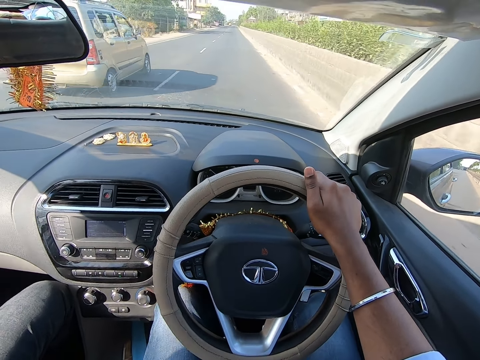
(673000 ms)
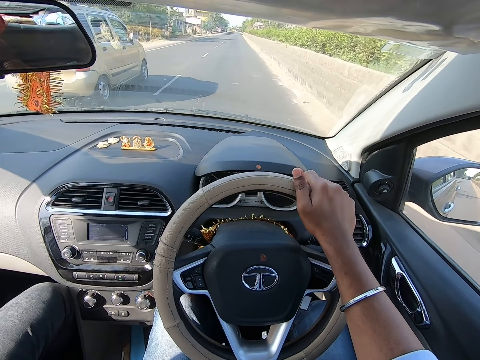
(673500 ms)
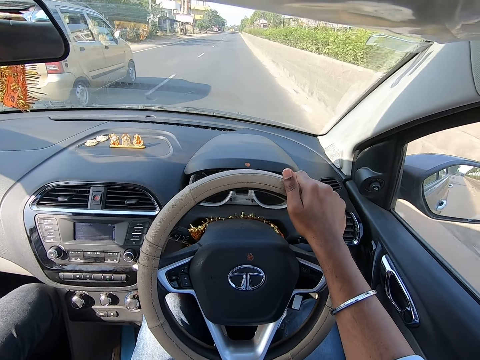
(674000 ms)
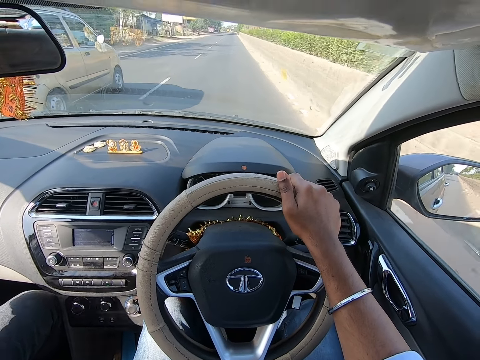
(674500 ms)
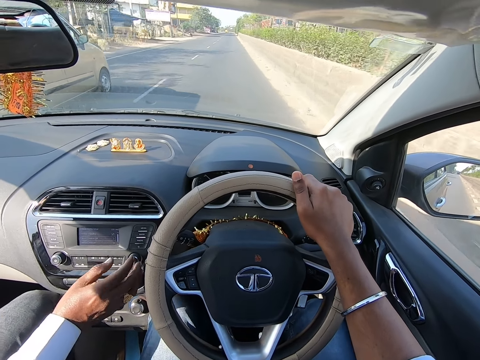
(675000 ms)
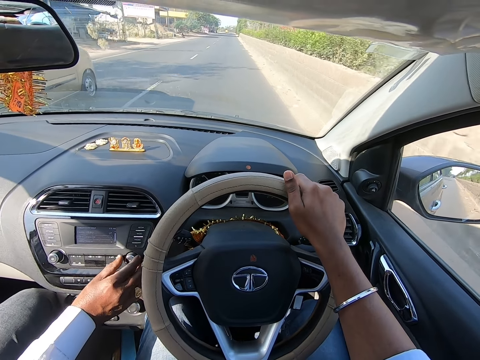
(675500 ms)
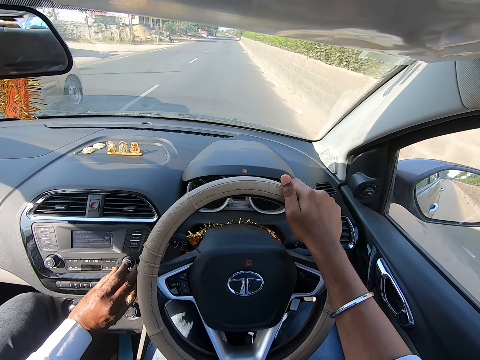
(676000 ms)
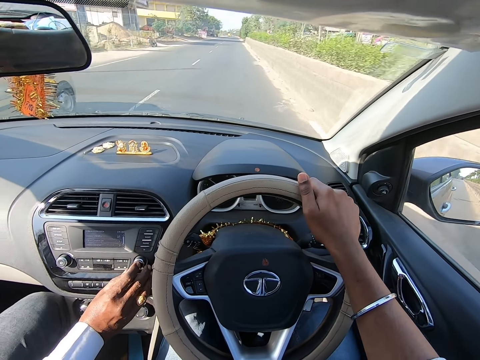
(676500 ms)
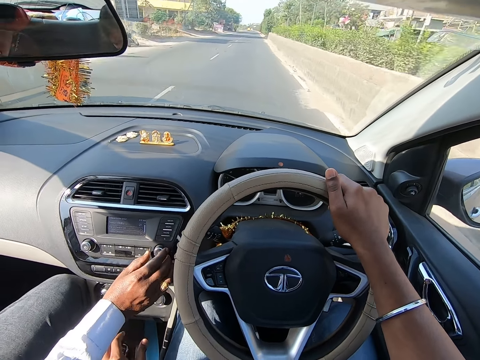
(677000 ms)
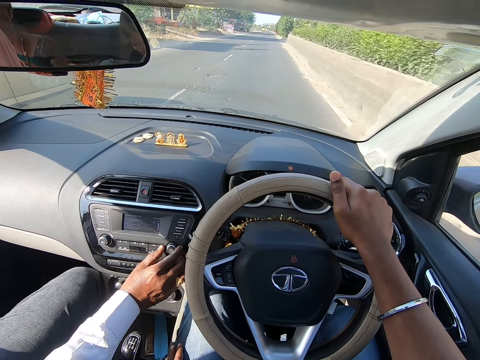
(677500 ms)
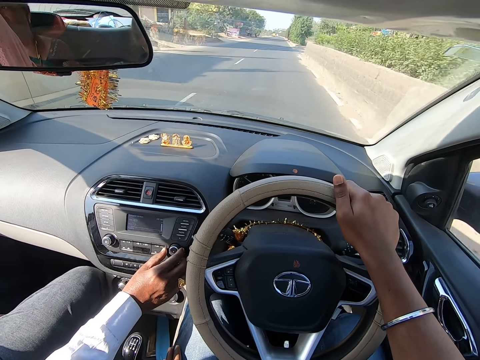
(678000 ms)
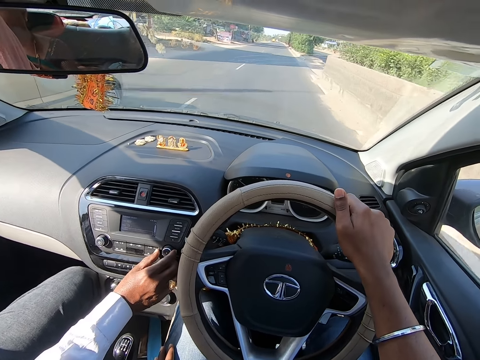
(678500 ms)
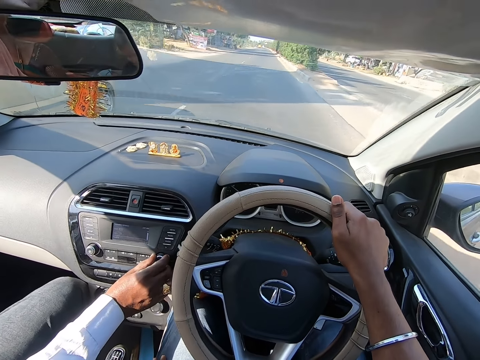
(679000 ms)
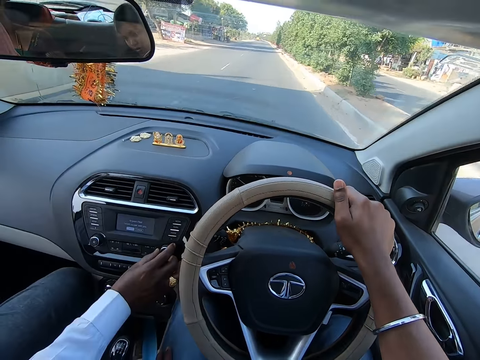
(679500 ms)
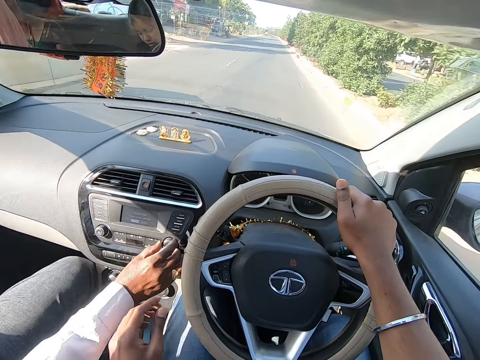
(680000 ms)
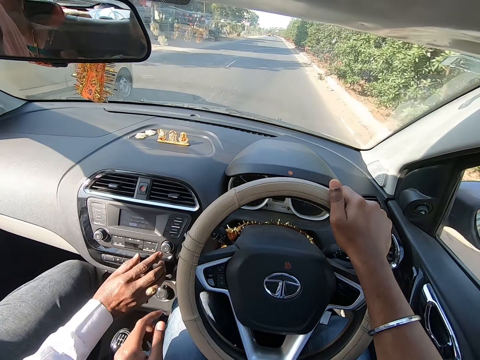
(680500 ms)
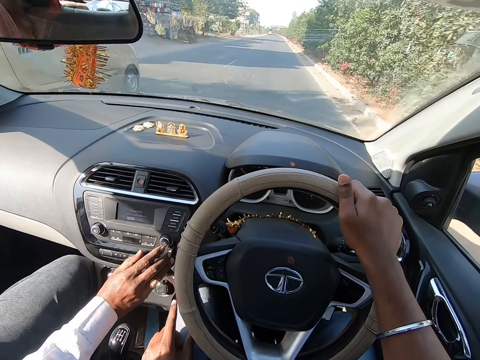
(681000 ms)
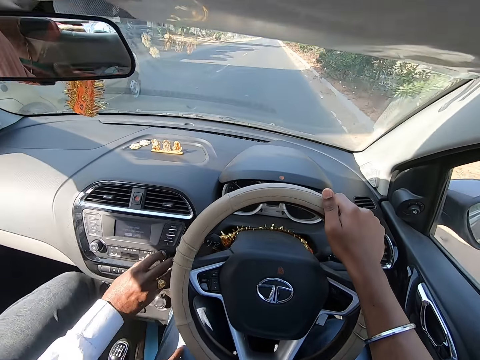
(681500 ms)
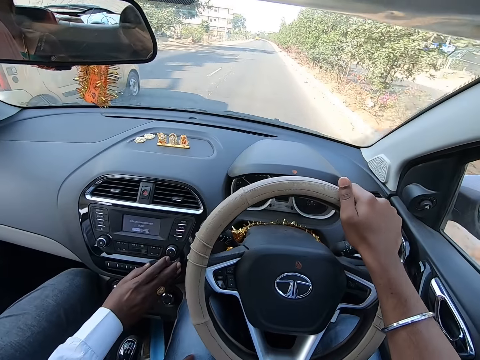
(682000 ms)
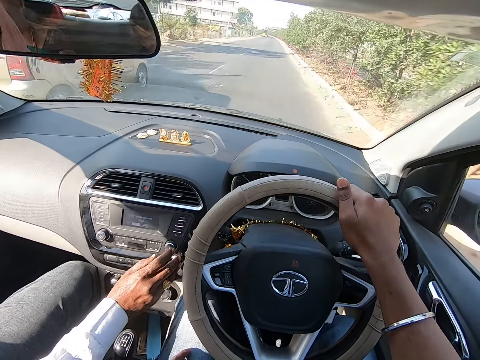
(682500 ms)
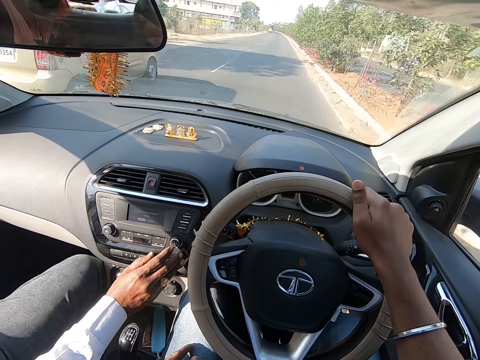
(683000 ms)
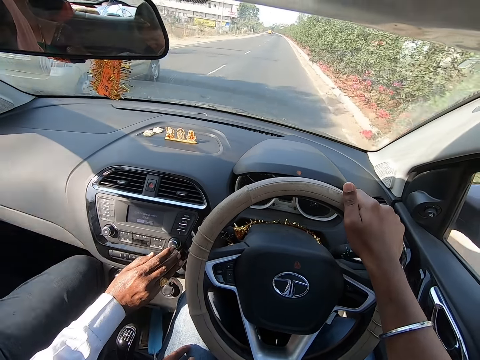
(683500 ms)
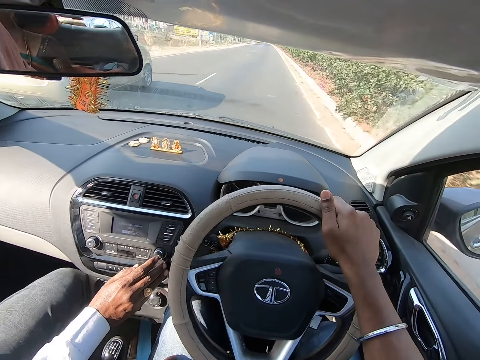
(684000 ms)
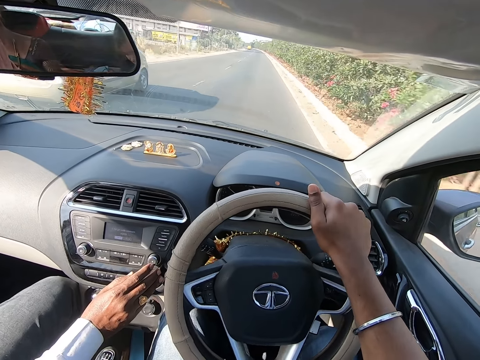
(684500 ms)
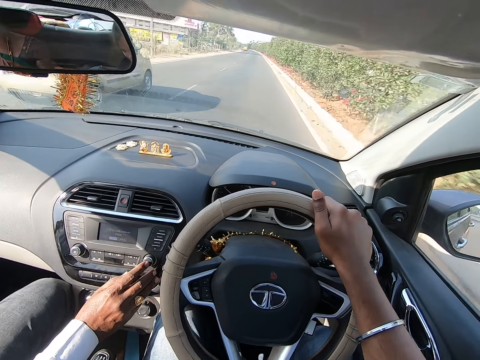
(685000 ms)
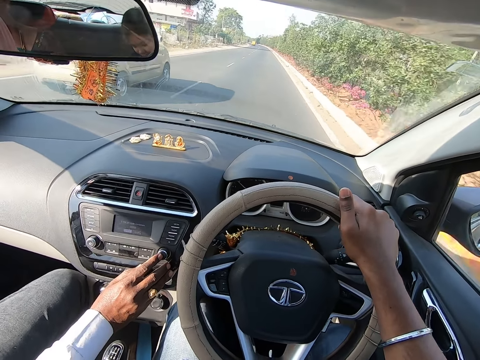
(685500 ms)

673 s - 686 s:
A gold car drives past the camera wearer. A man operates the radio of the car. The camera wearer drives the car. They point the car radio. They drive the car.

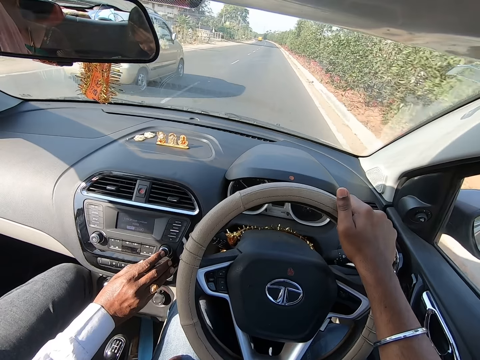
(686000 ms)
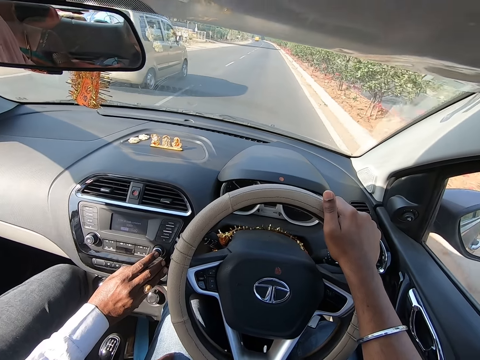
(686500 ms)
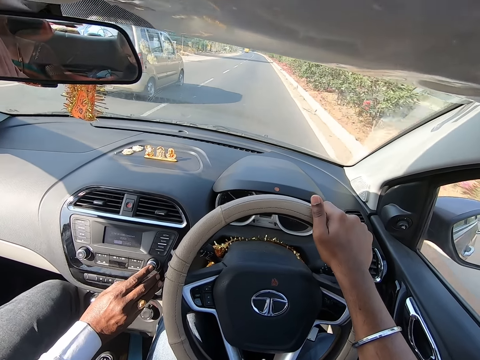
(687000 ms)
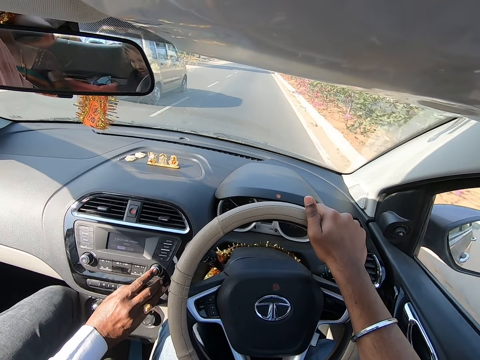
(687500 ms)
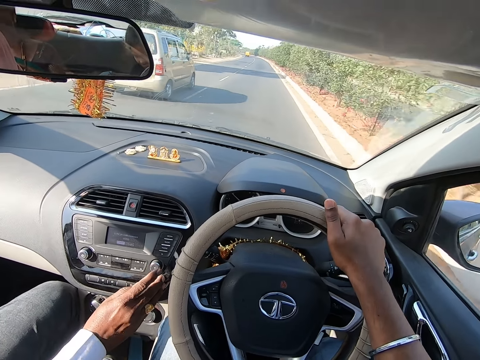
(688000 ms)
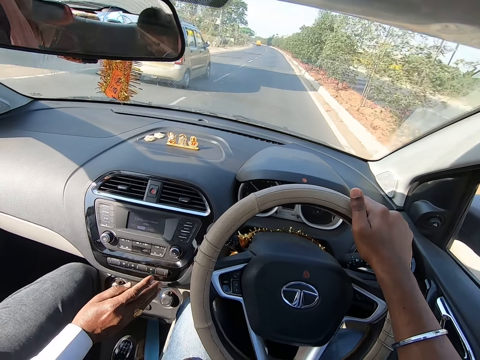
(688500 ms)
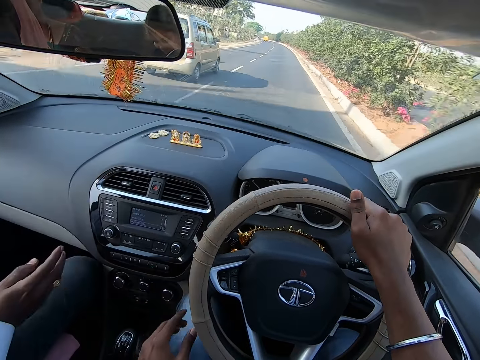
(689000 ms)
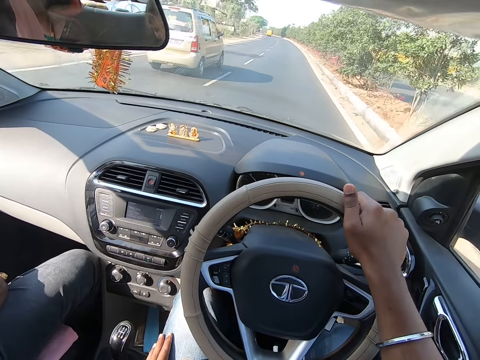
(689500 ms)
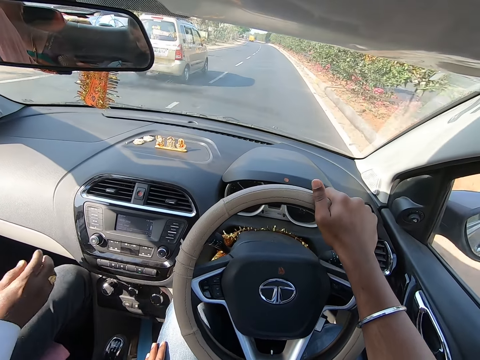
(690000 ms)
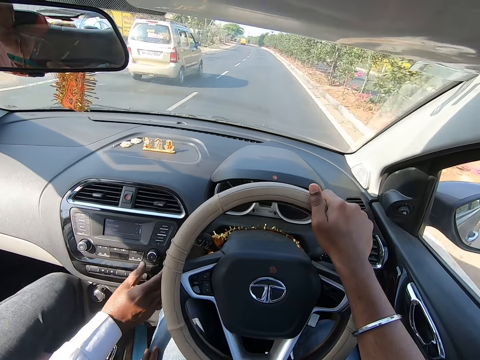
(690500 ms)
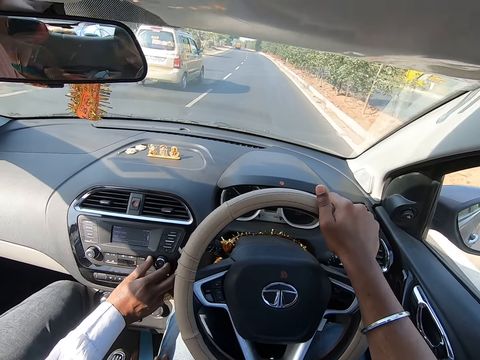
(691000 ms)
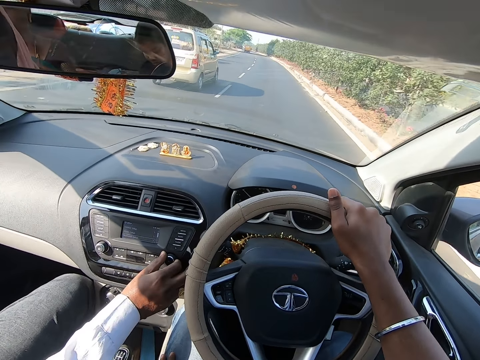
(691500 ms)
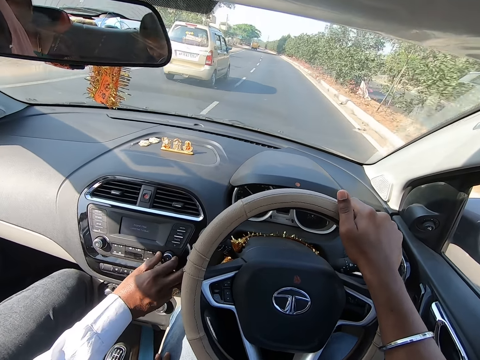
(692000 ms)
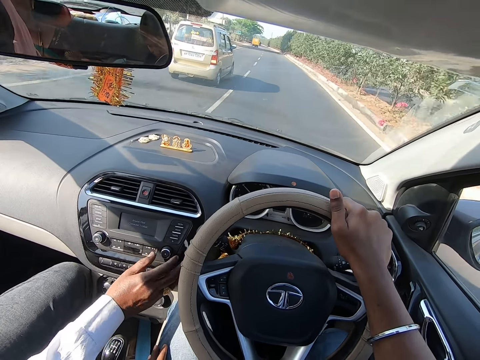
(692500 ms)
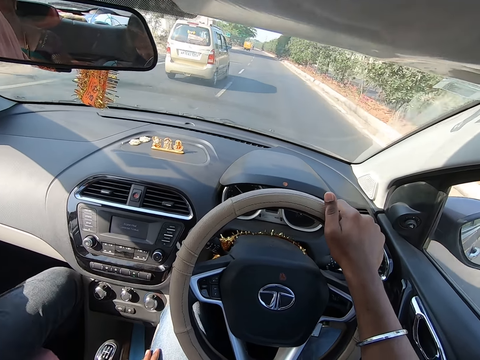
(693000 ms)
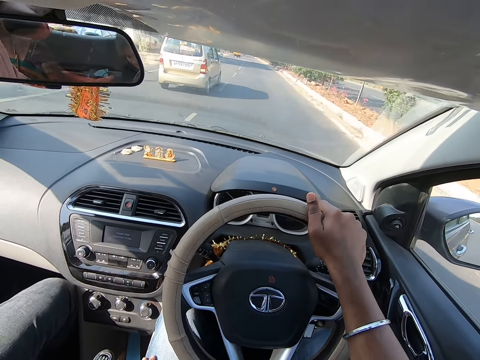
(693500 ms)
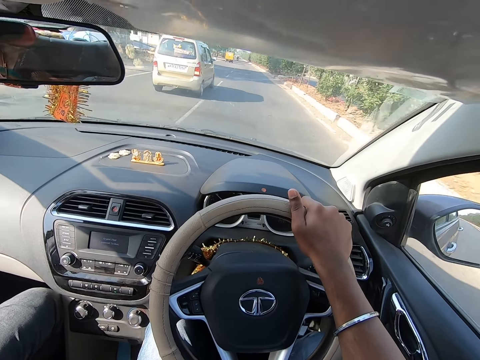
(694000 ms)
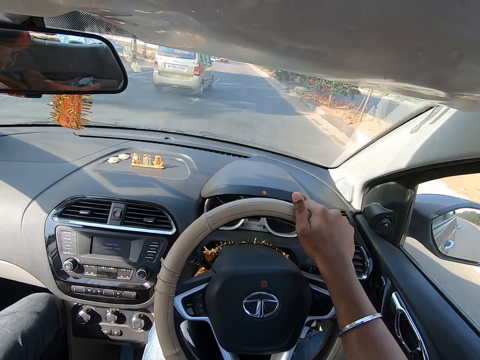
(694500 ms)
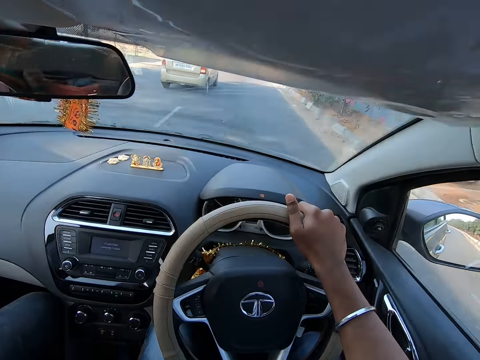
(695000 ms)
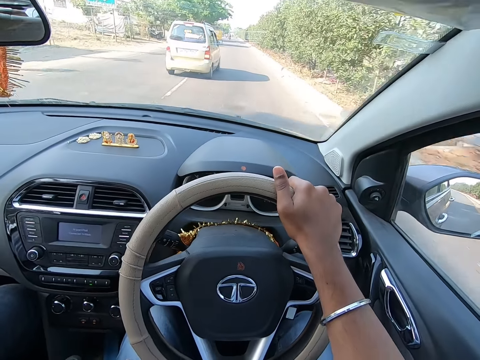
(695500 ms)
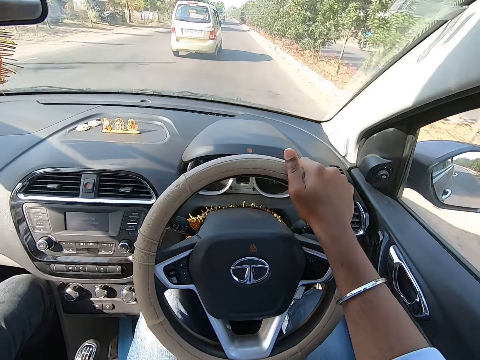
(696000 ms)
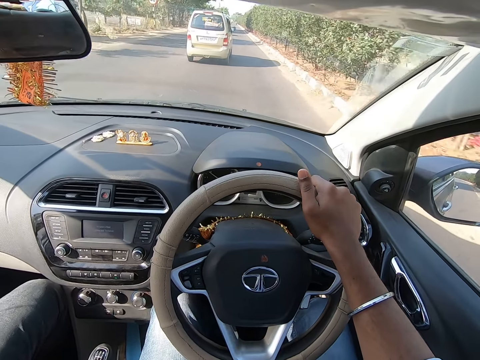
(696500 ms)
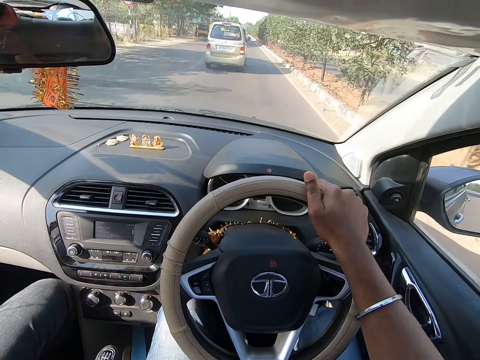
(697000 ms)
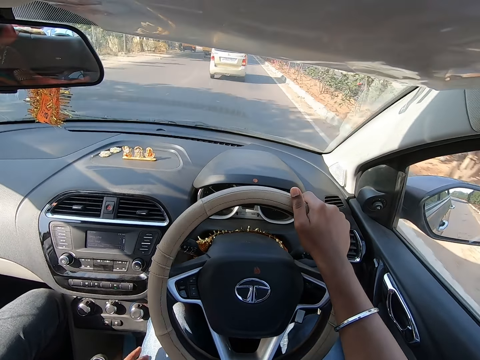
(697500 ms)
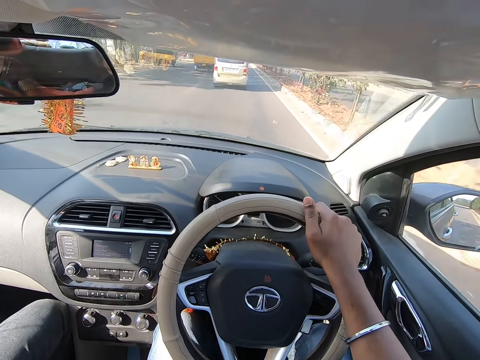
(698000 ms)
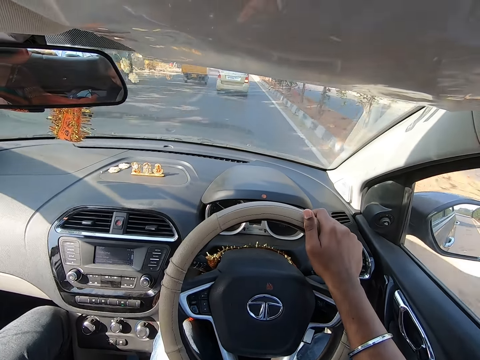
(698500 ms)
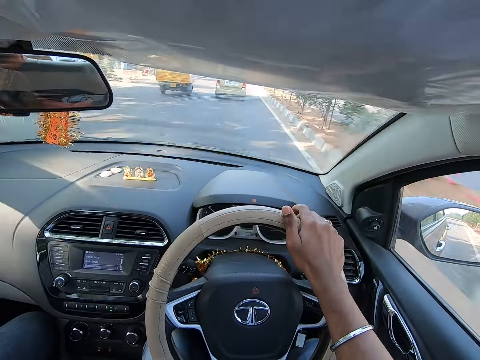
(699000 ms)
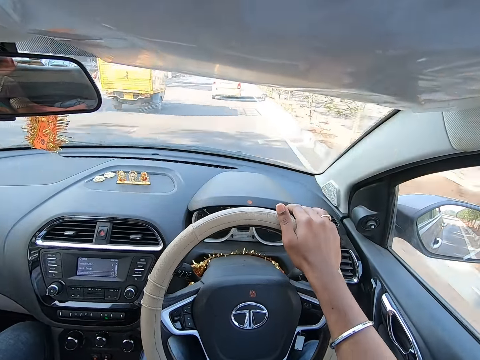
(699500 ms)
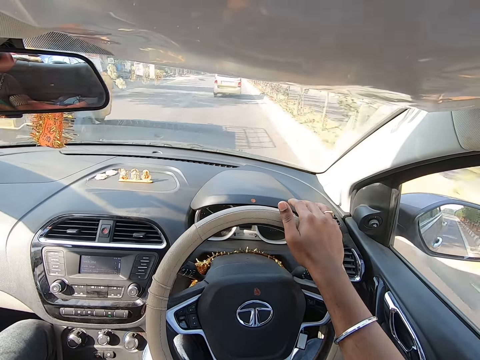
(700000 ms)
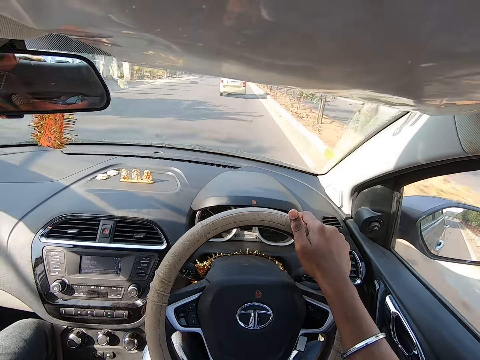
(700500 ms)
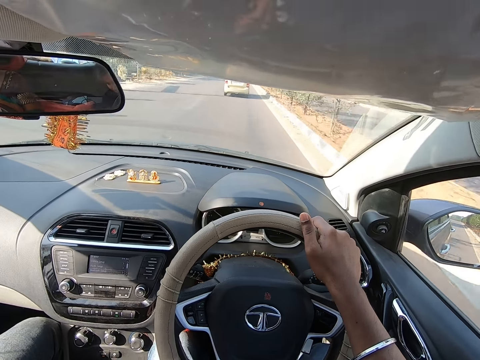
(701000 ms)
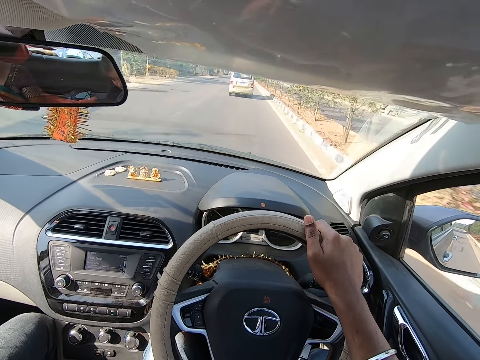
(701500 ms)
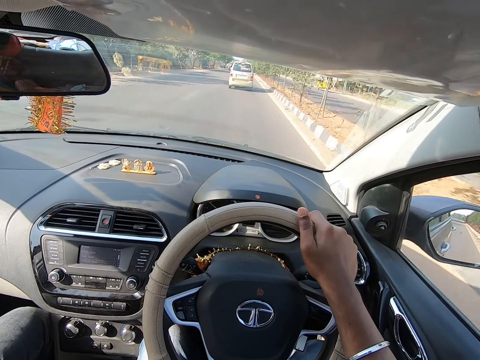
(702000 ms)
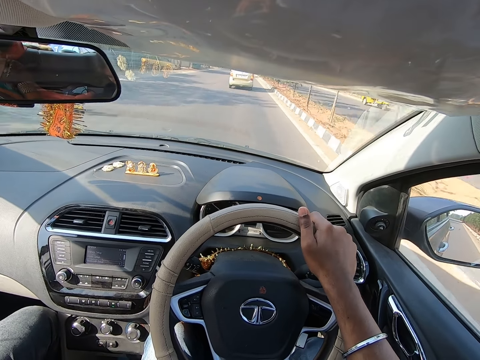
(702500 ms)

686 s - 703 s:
The camera wearer gesticulates with his left hand. A man operates the radio of the car. The camera wearer drives the car. He drives past a yellow tricycle.
